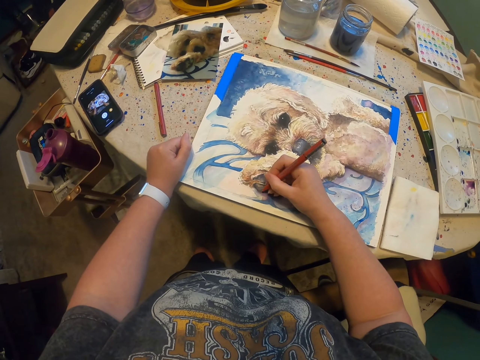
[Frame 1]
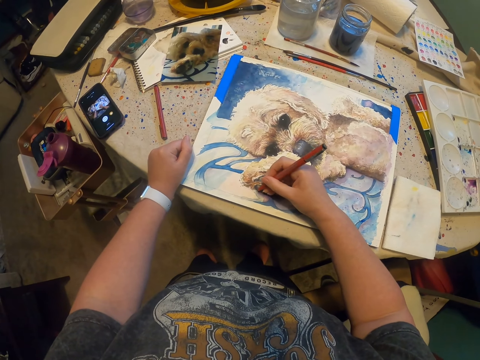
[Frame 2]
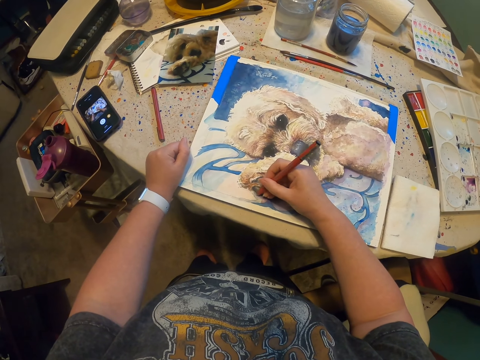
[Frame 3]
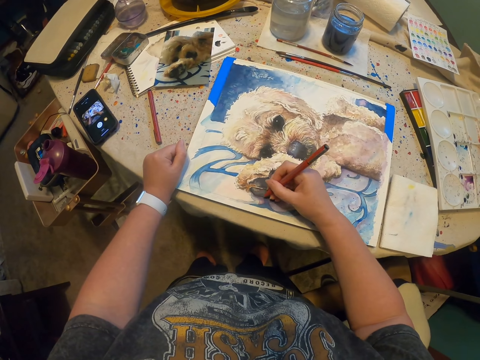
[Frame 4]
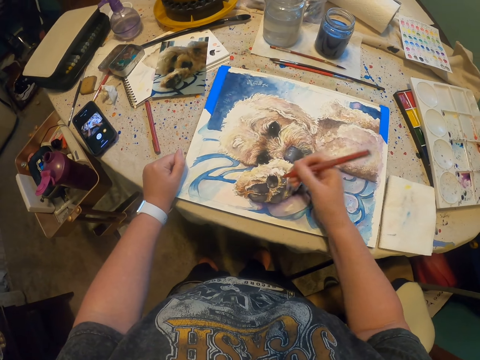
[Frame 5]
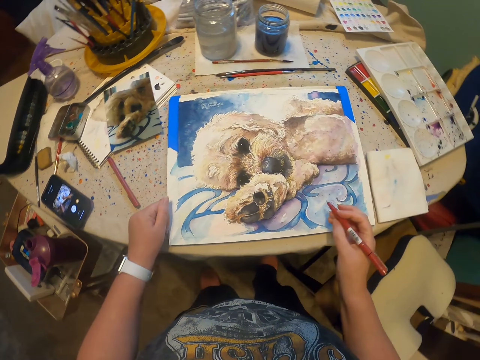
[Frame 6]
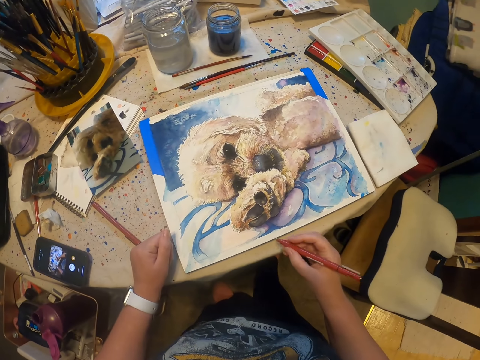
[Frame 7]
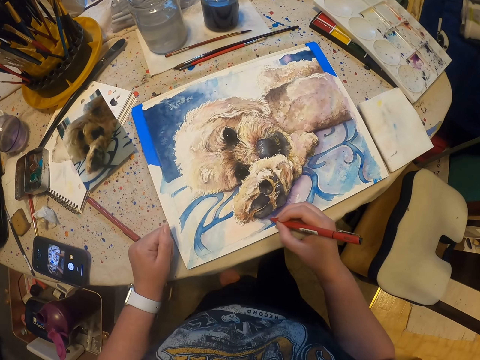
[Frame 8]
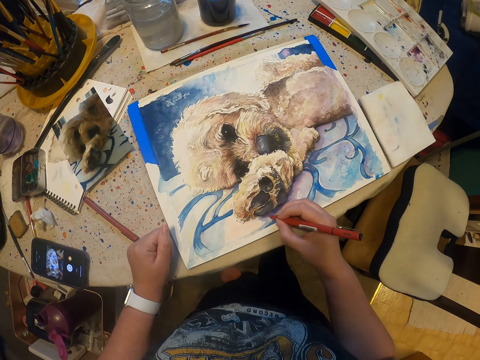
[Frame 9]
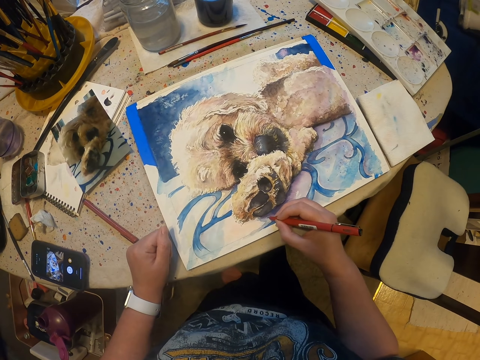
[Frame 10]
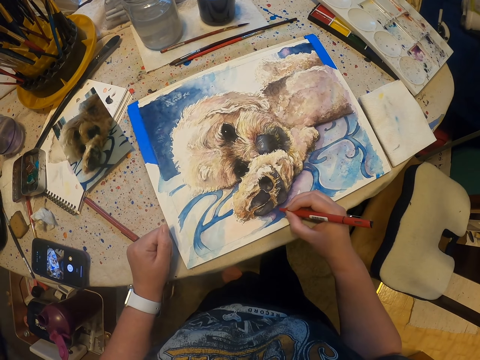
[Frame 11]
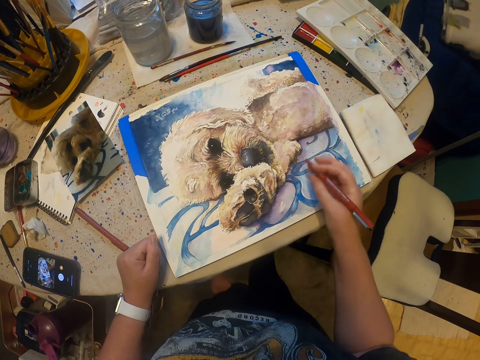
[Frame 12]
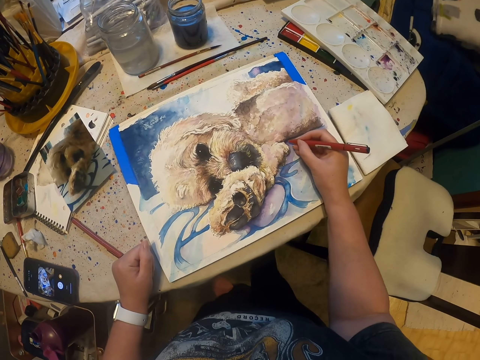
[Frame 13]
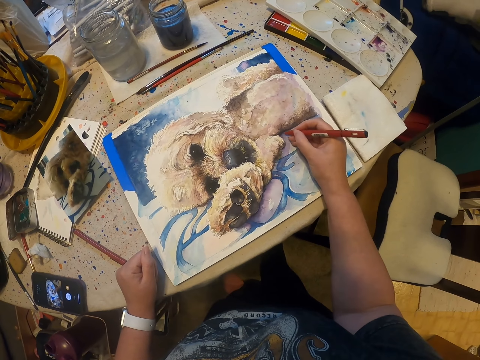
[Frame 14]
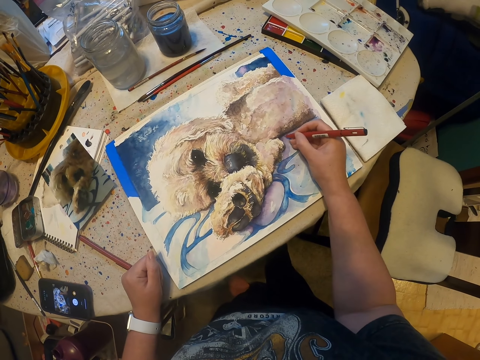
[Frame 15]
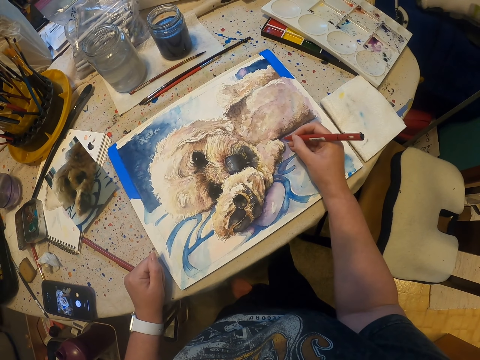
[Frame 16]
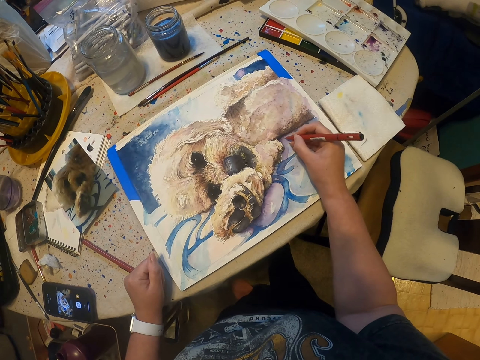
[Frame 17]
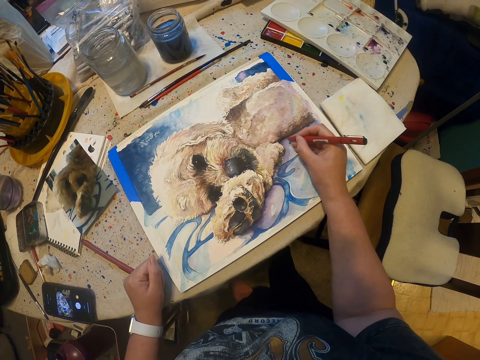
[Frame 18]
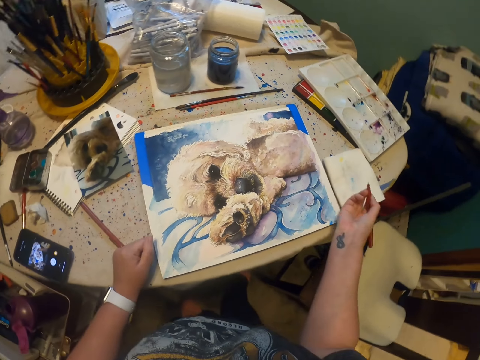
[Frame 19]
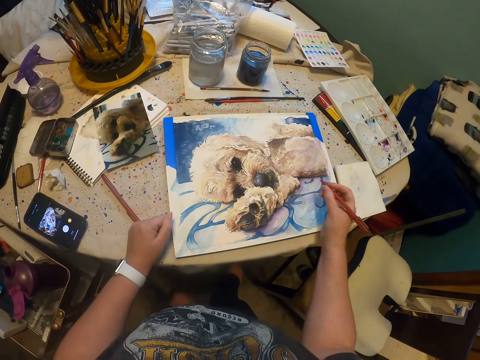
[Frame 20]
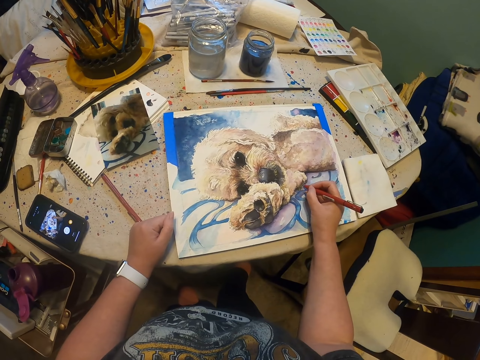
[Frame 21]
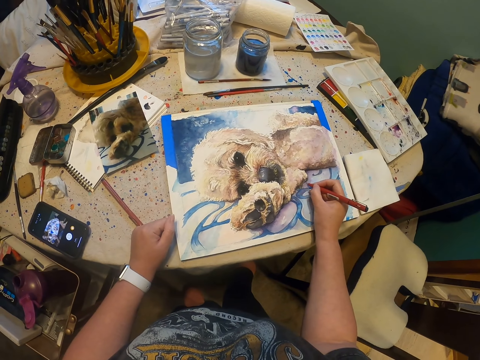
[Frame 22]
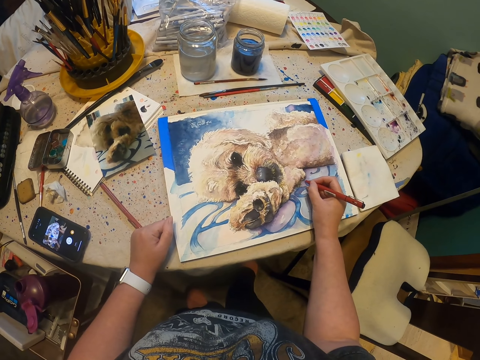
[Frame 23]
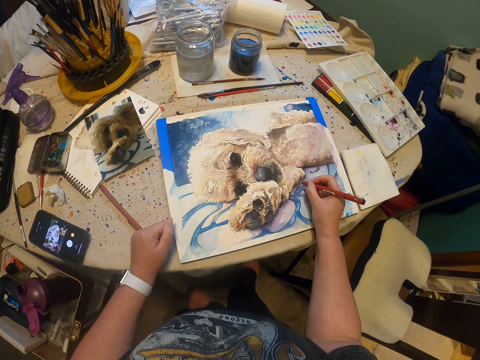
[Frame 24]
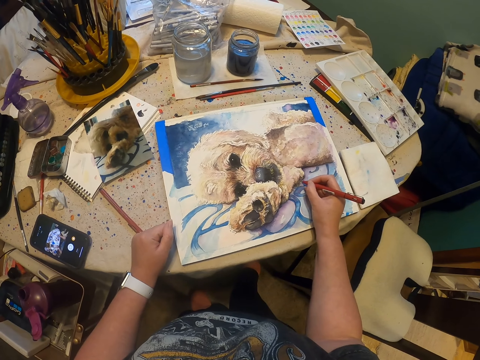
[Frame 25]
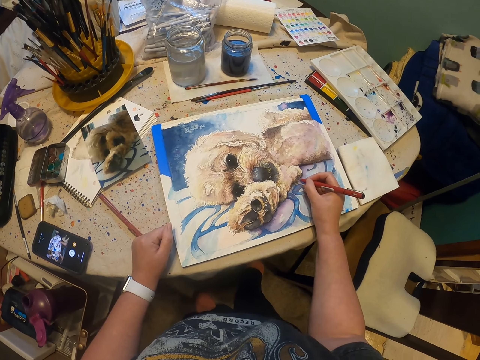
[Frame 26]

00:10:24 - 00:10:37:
The camera wearer draws on the painting with the drawing pen. They lift up the drawing pen. They draw on the painting with the drawing pen repeatedly.

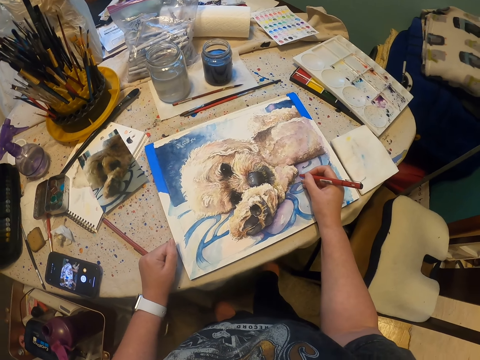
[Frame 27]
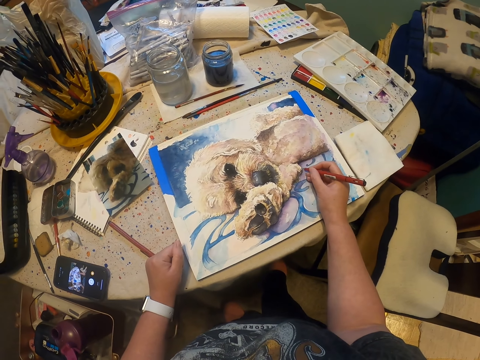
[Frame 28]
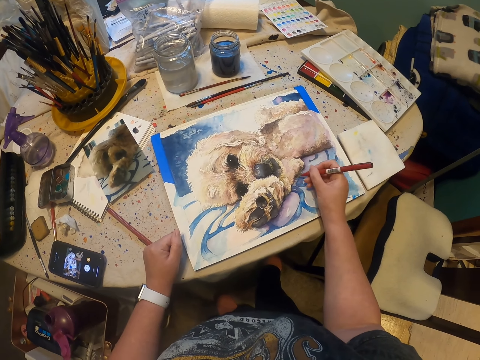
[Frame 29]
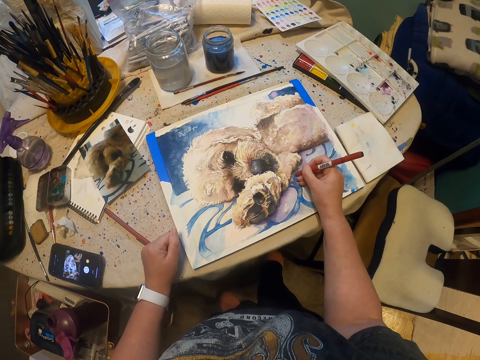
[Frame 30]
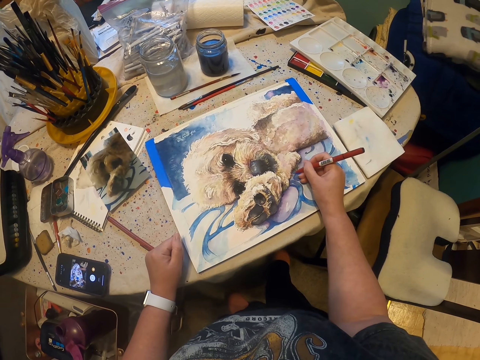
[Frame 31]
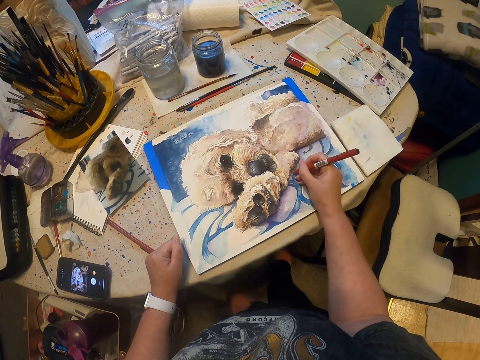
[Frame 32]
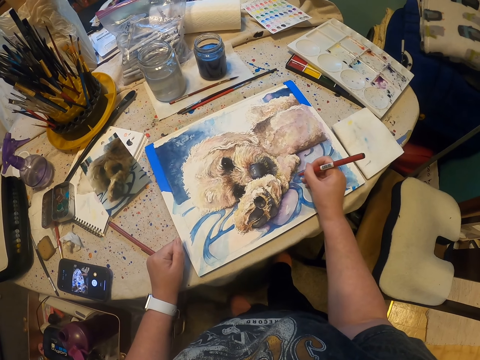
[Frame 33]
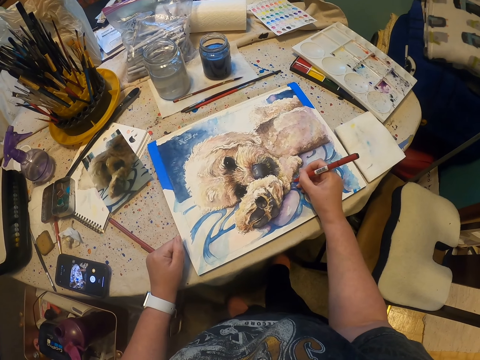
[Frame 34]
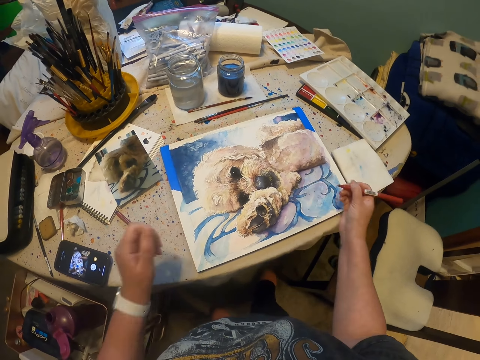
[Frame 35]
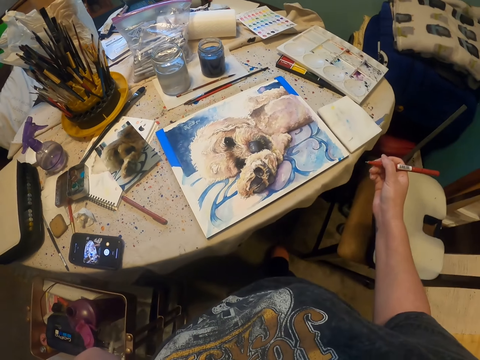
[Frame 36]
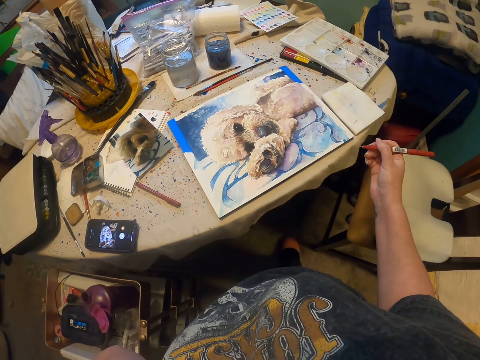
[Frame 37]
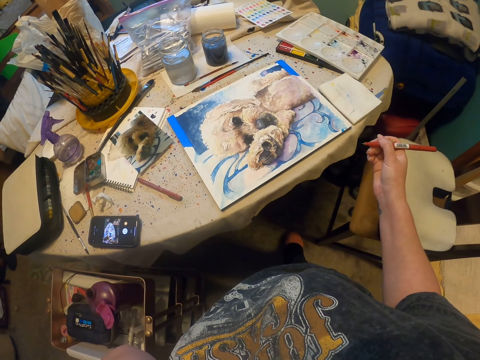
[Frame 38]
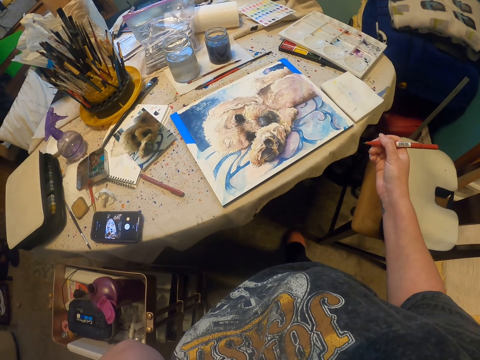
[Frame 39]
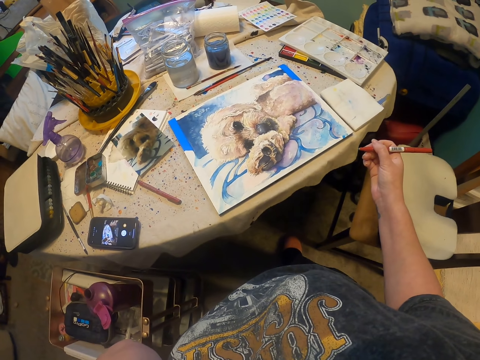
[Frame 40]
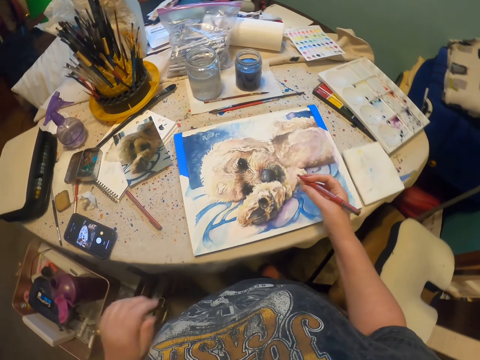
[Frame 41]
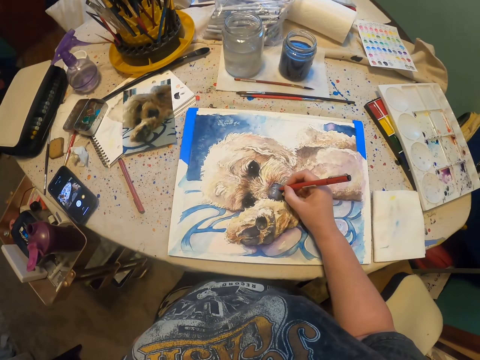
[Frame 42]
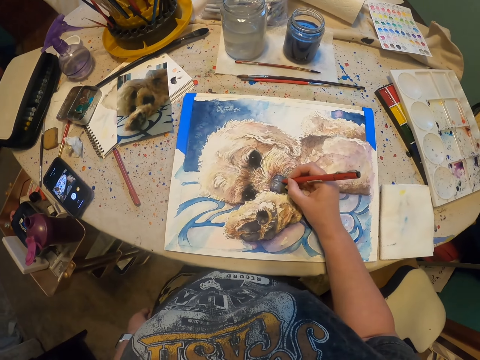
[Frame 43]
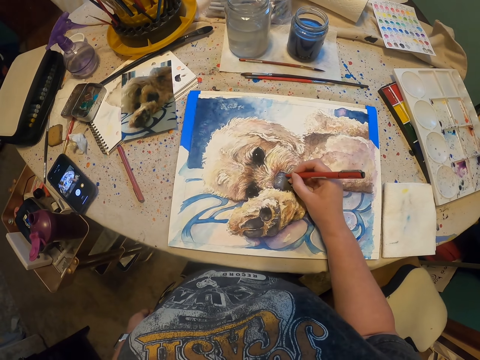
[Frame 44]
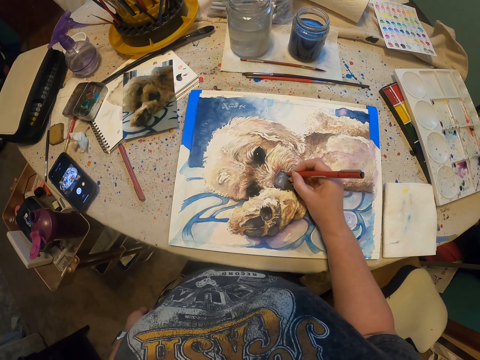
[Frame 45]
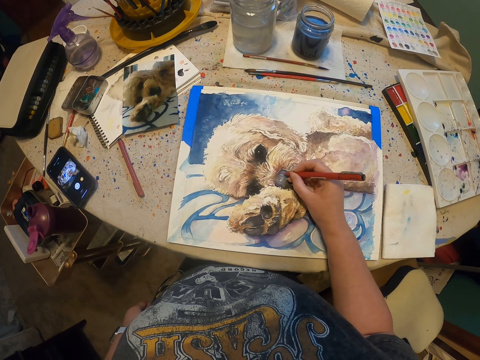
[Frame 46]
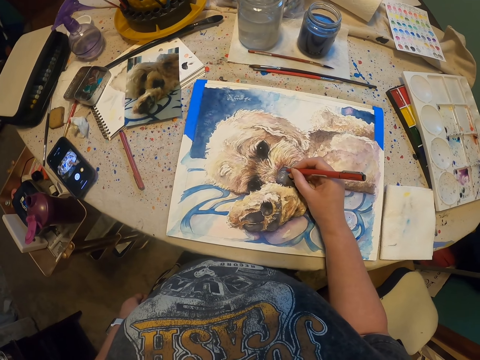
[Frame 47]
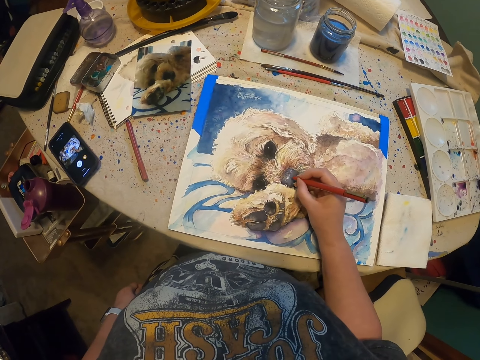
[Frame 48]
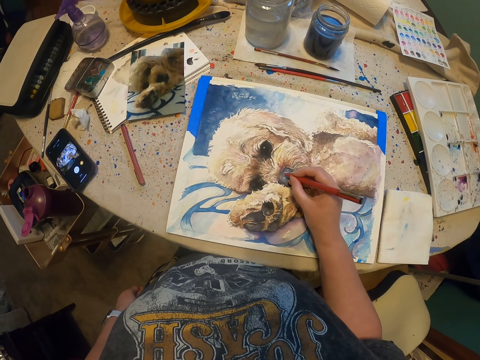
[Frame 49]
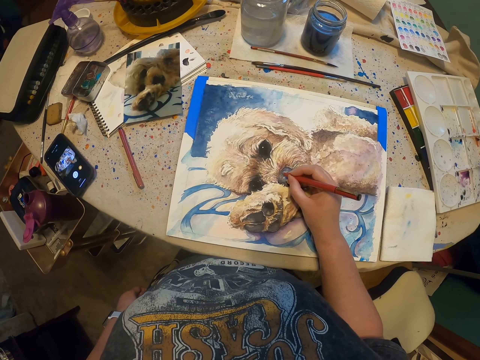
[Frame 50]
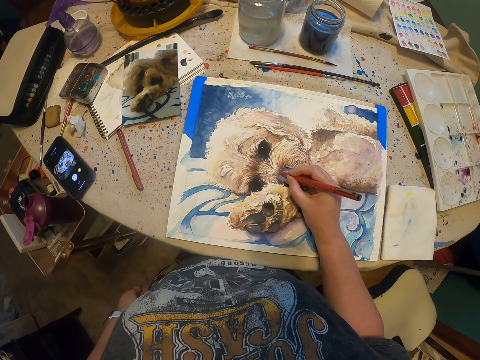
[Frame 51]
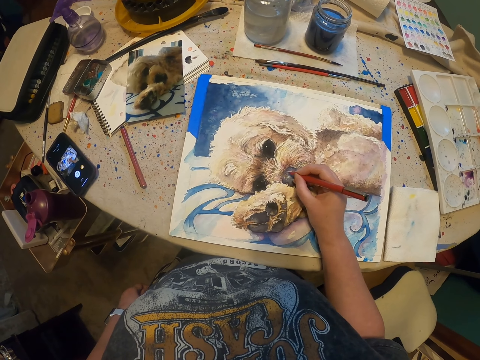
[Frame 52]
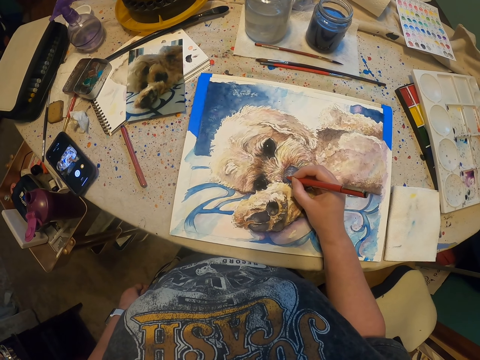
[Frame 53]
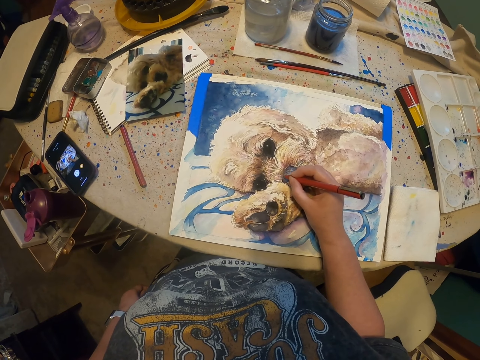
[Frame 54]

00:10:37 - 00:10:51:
The camera wearer draws on the painting with the drawing pen. They raise their left hand, stare at the picture on the canvas board and paint the picture on the canvas board with the paint marker pen.
